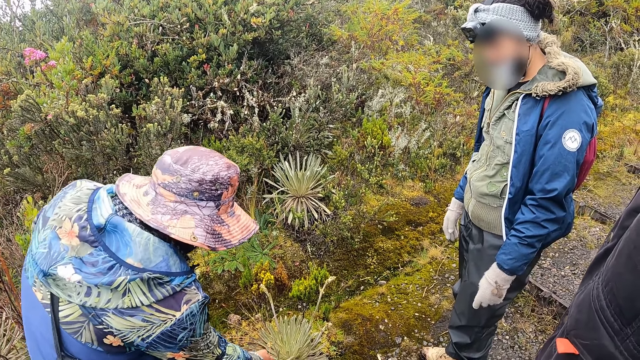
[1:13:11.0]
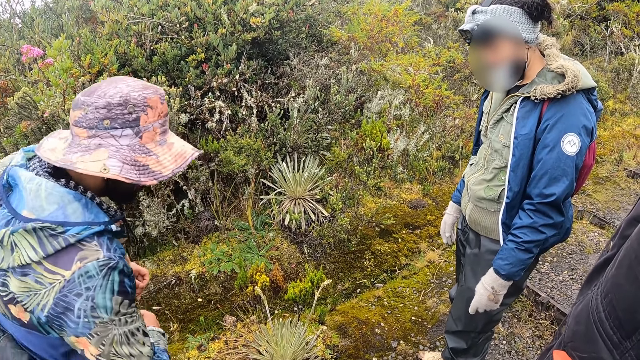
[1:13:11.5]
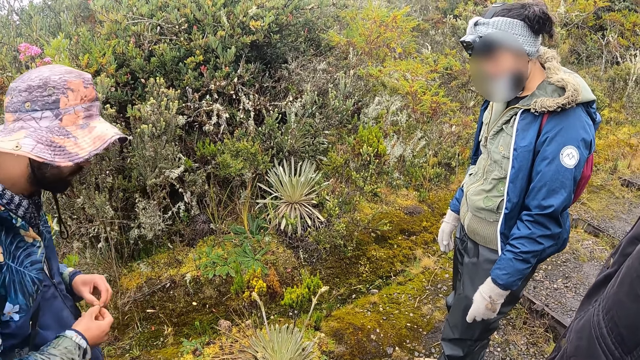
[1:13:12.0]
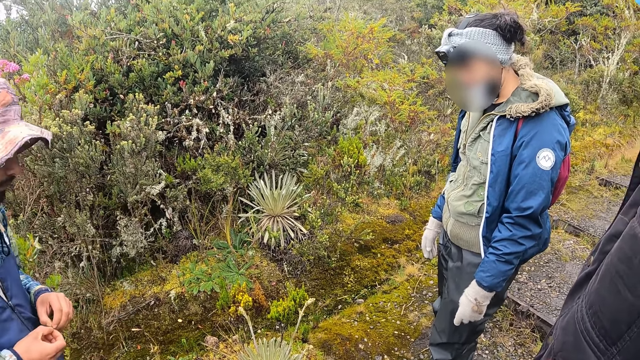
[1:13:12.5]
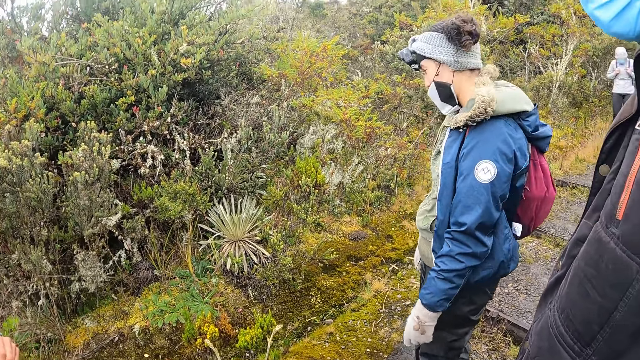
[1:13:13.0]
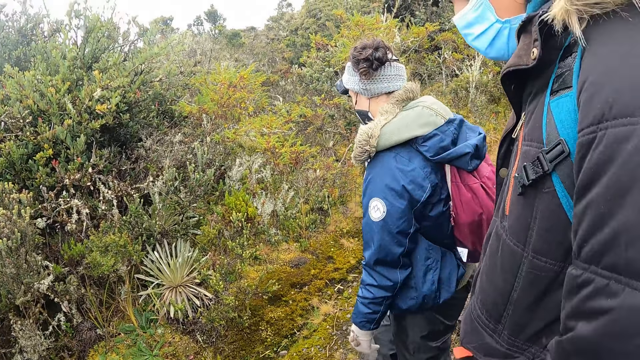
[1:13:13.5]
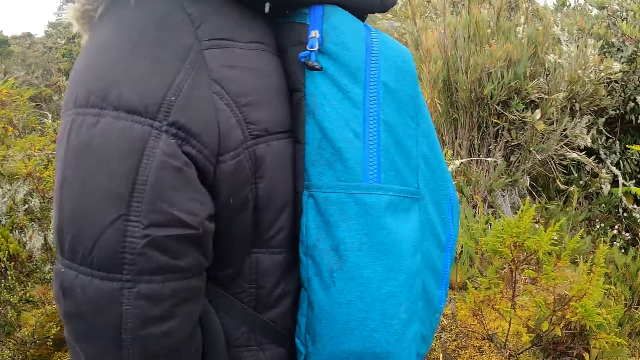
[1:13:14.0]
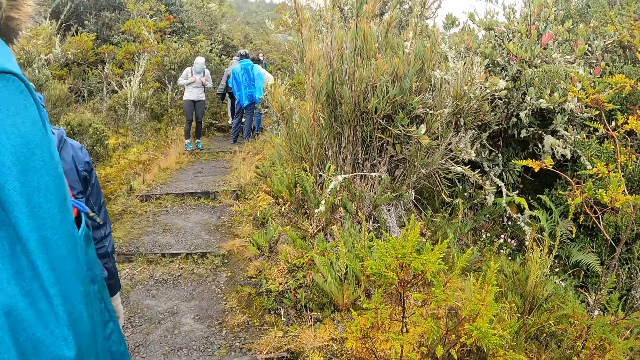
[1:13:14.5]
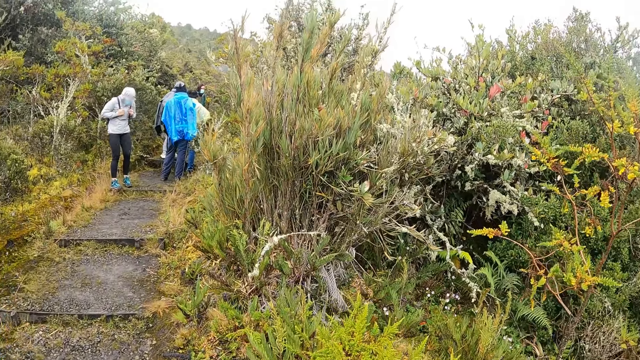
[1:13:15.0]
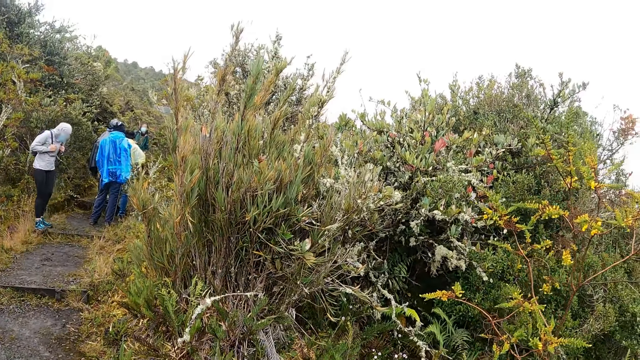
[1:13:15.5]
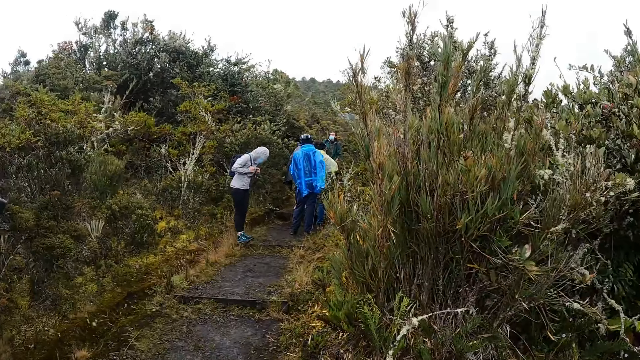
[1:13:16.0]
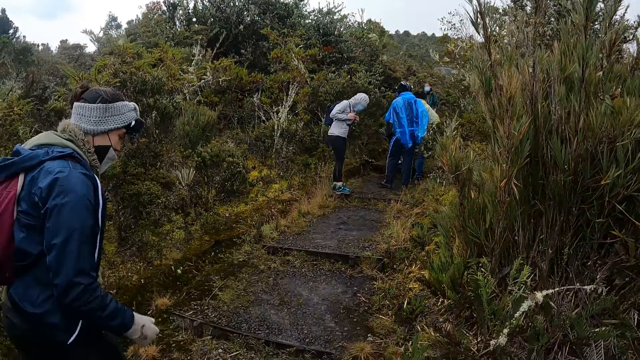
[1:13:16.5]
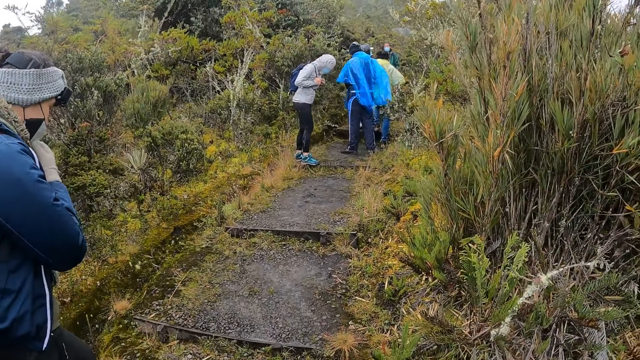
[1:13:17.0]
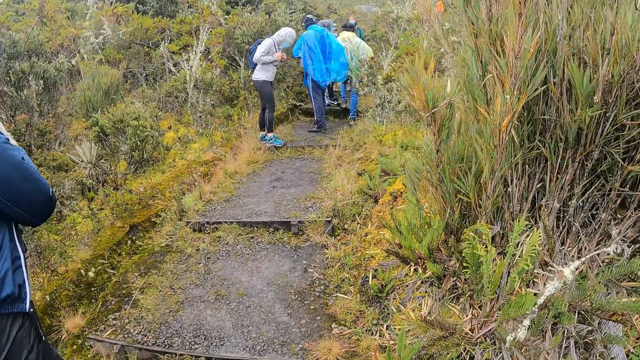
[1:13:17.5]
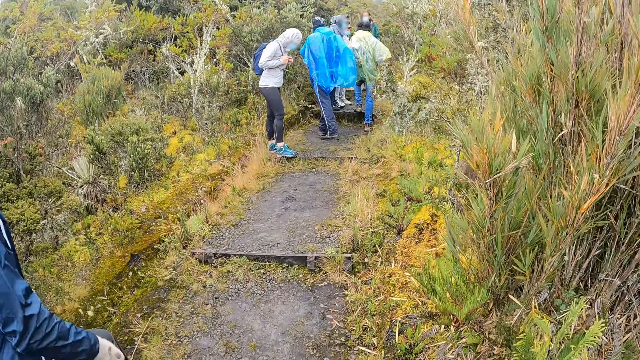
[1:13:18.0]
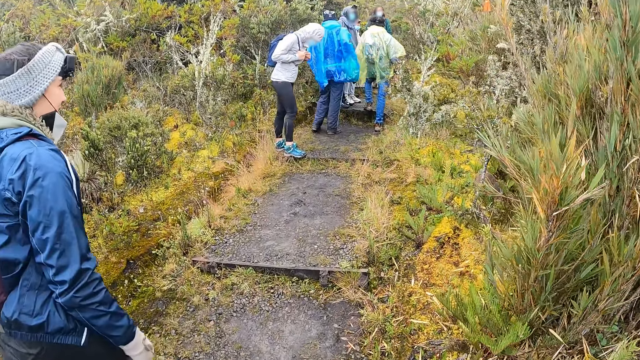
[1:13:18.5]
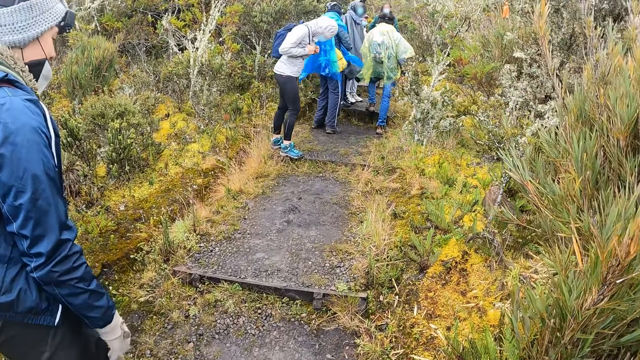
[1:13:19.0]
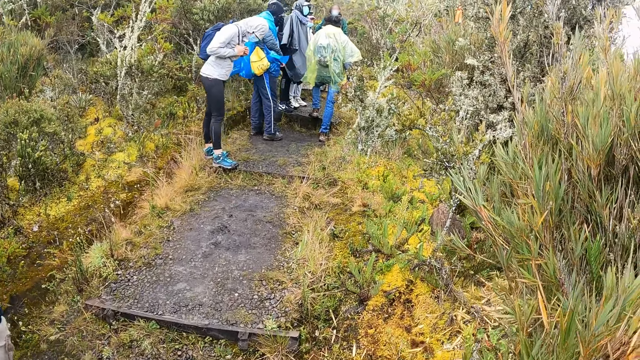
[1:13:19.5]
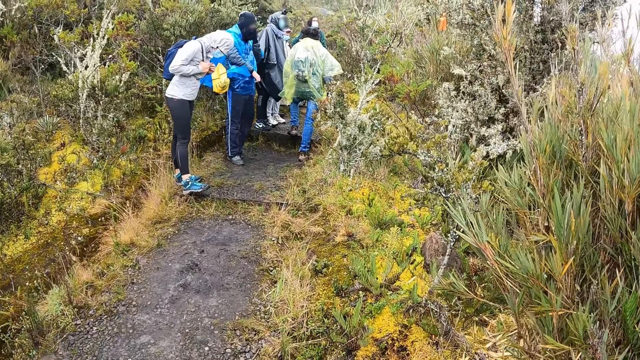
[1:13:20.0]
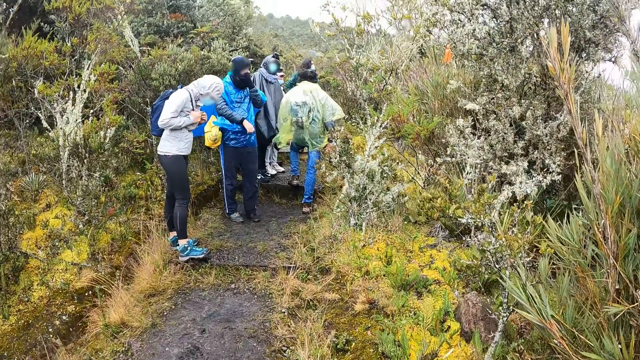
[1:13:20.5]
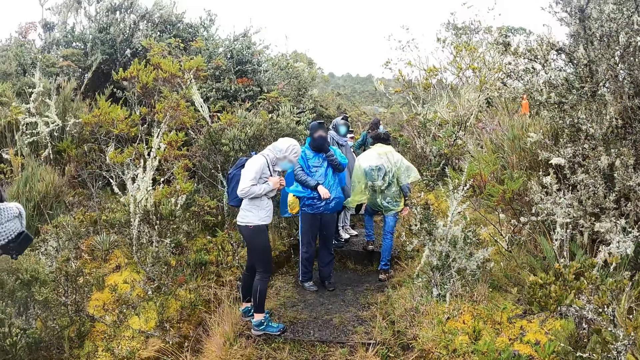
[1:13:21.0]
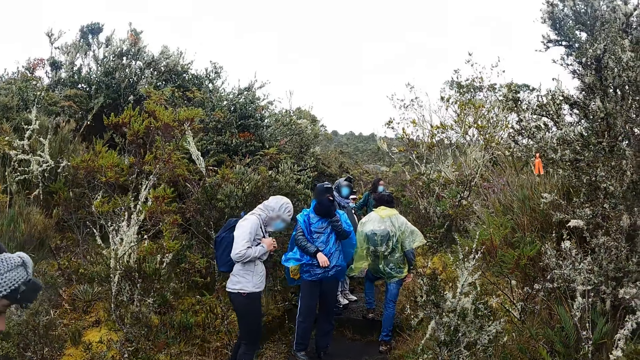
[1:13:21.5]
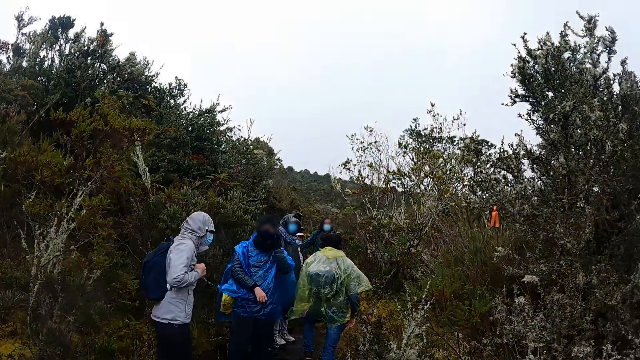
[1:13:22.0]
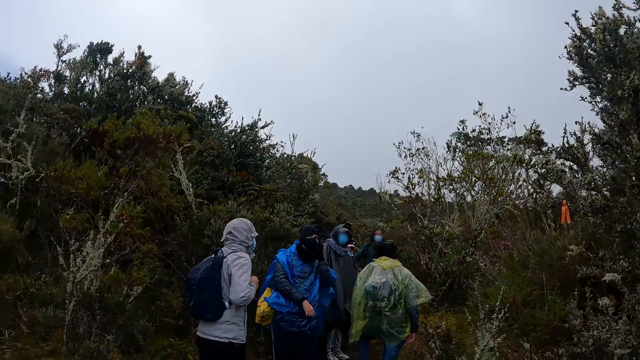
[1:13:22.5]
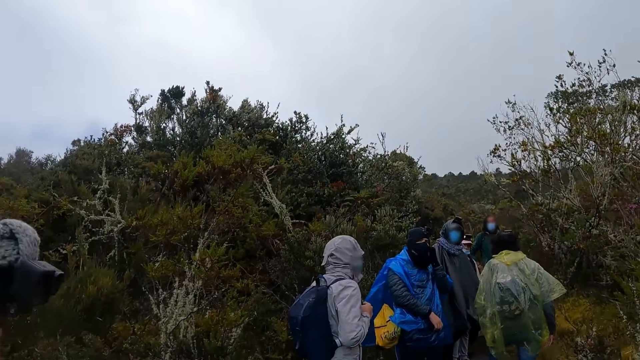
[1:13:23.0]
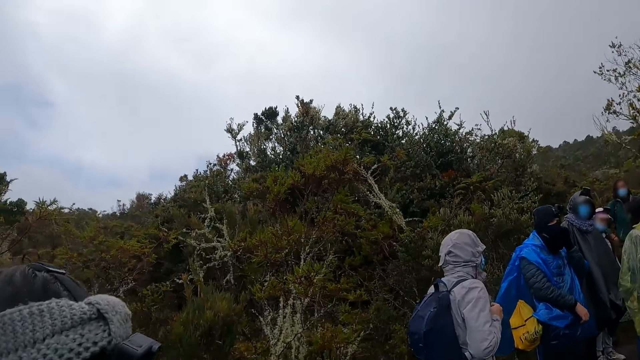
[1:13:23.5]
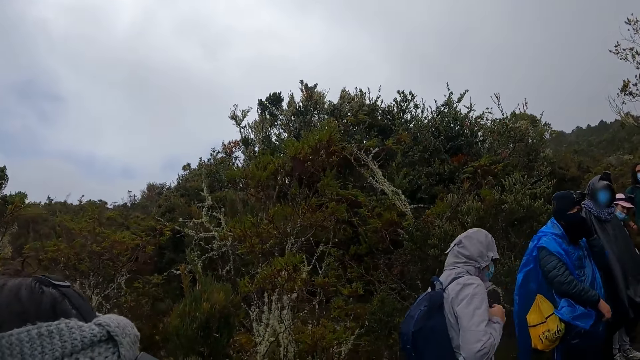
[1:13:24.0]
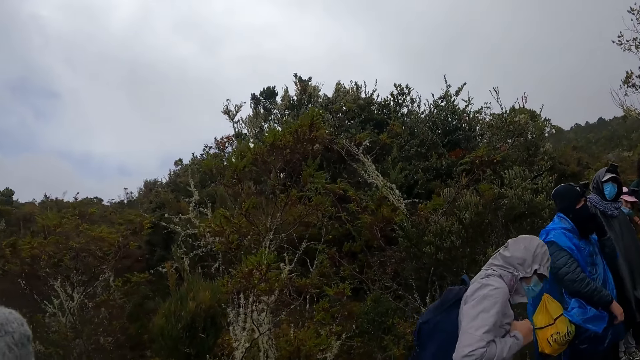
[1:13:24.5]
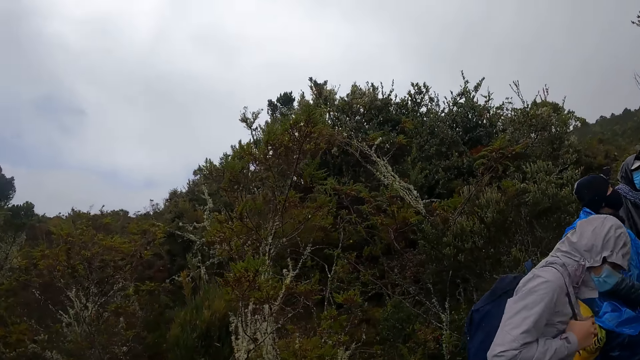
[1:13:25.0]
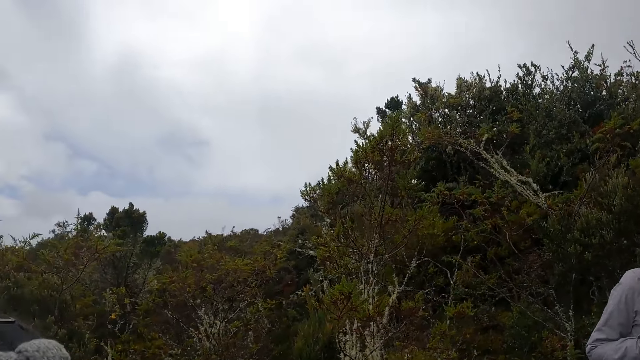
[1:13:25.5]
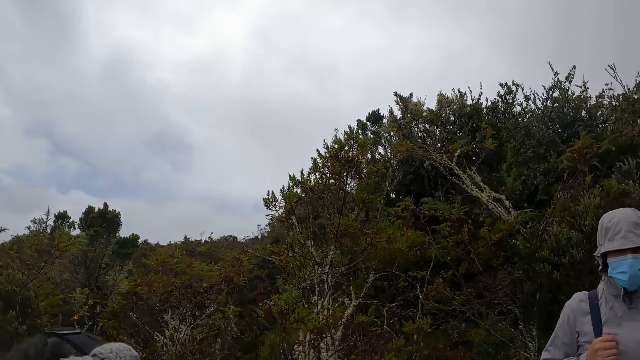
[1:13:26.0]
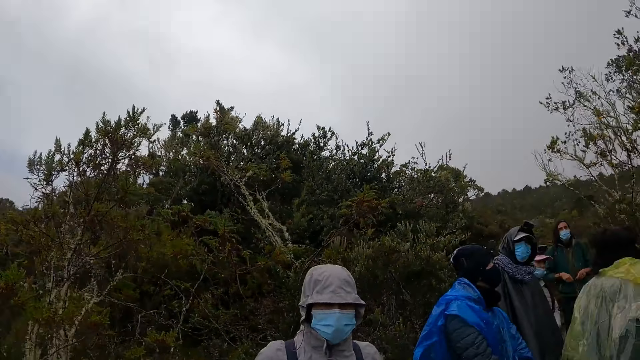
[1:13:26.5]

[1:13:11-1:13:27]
The camera wearer walks on the steps. A man adjusts the face mask on his face with his left hand. The camera wearer looks around.

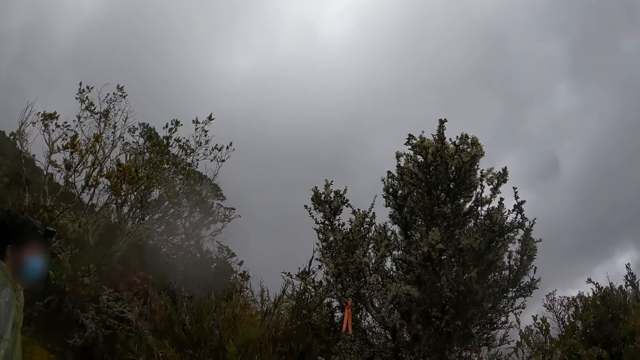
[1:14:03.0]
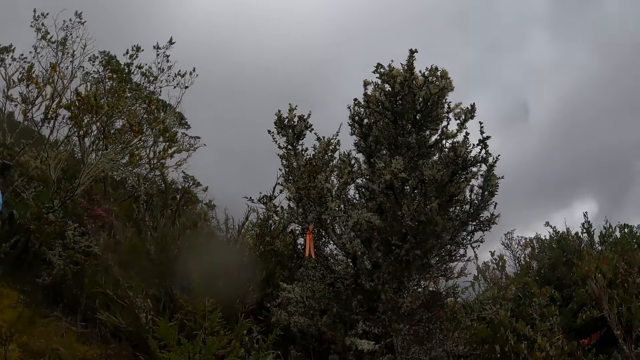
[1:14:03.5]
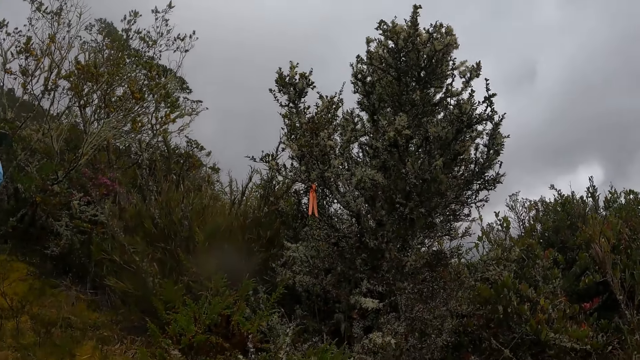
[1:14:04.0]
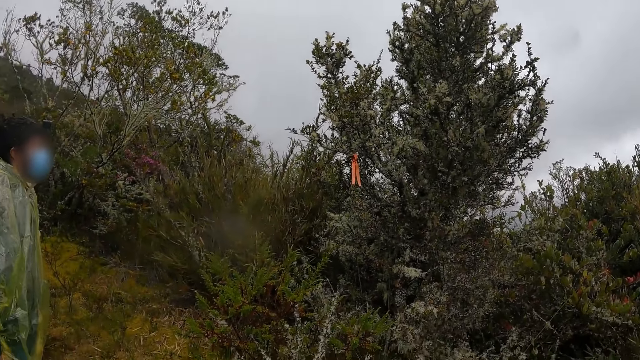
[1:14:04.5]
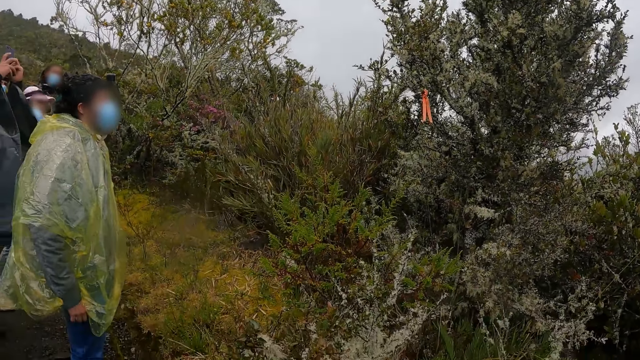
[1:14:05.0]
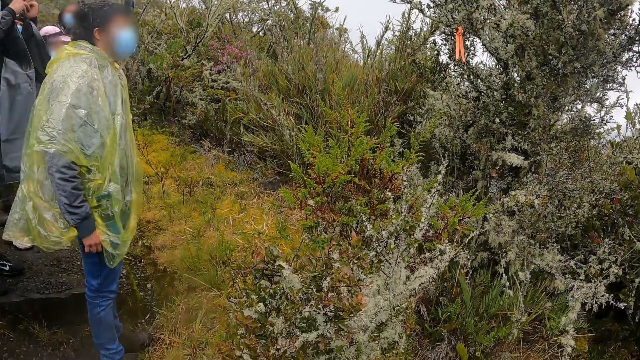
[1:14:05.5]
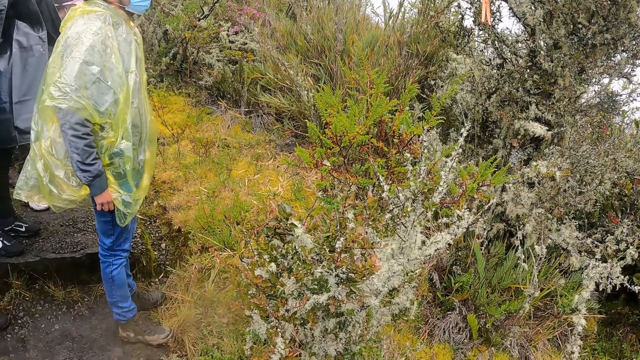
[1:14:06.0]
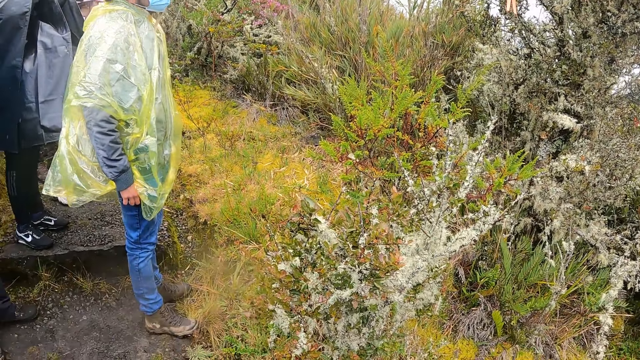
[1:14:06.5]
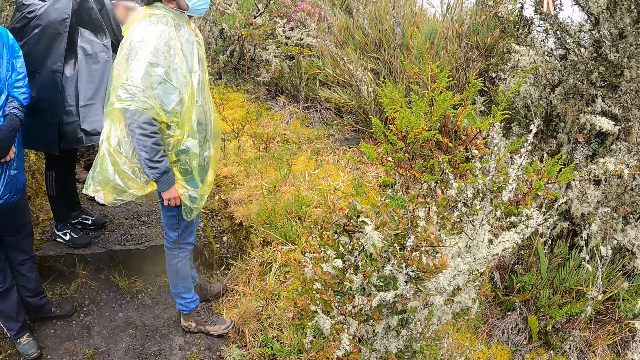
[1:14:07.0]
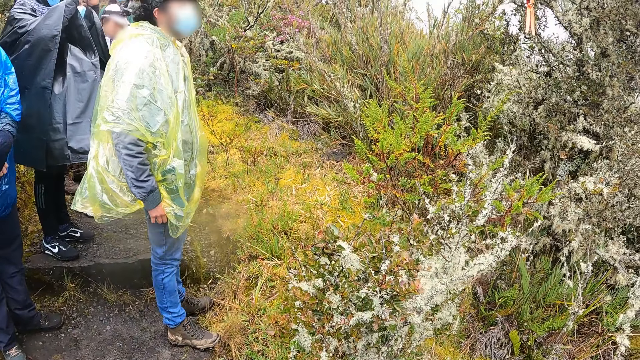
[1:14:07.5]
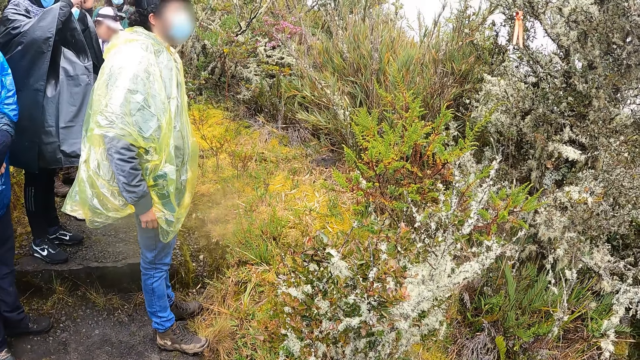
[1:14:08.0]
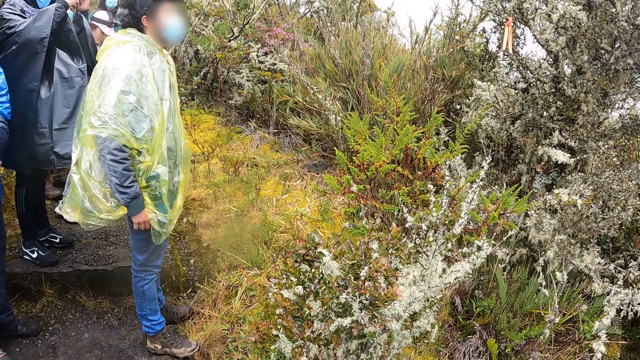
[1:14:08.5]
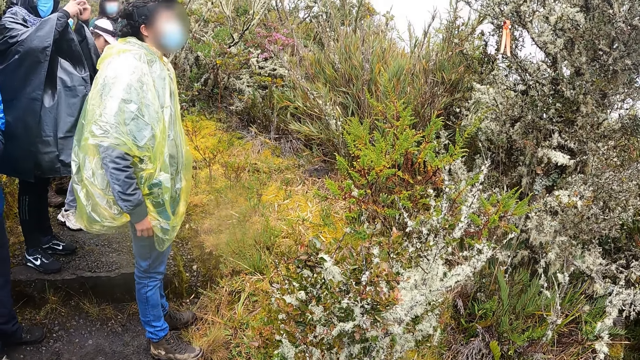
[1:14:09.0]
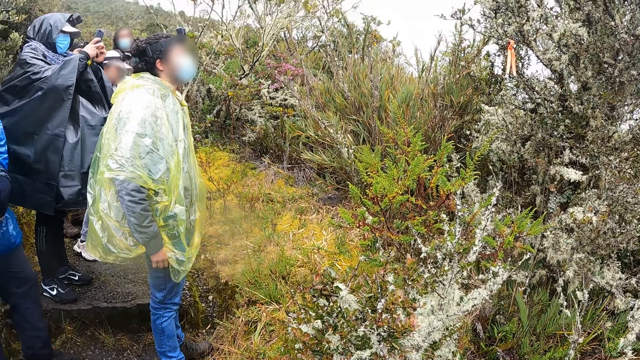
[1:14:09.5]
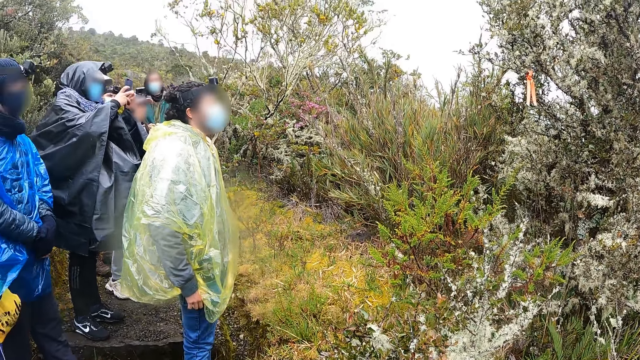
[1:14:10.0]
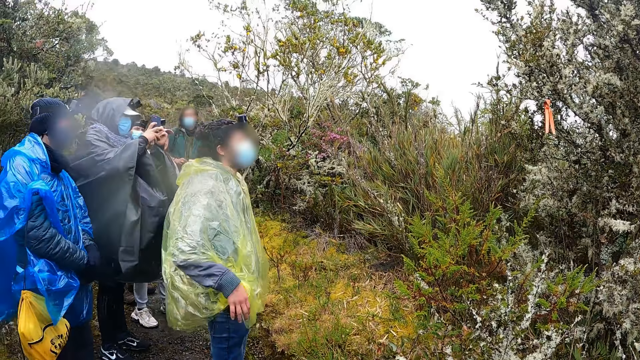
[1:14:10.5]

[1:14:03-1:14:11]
The woman operates the phone in both hands. The camera wearer looks at plants.
